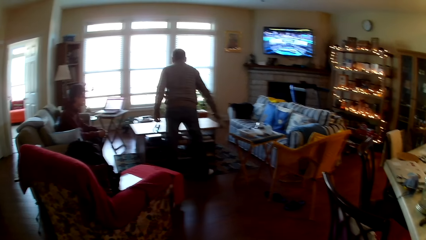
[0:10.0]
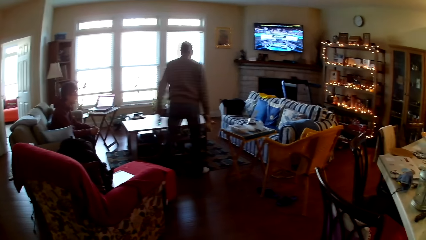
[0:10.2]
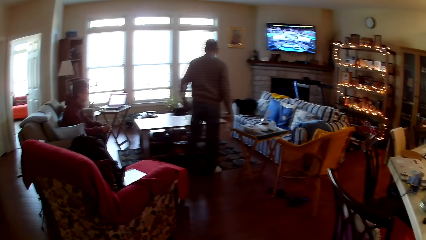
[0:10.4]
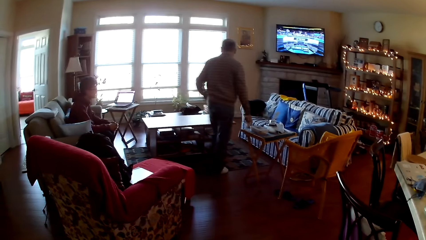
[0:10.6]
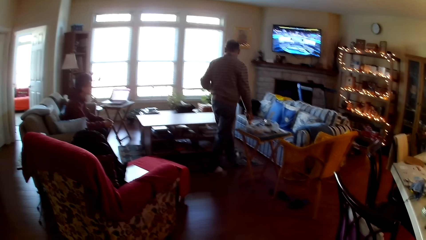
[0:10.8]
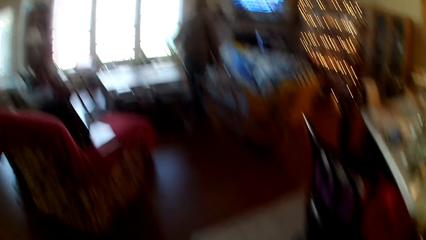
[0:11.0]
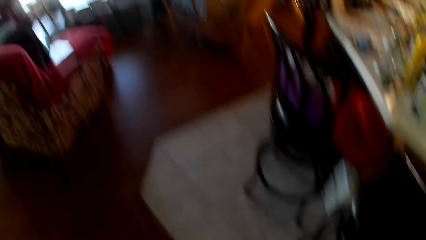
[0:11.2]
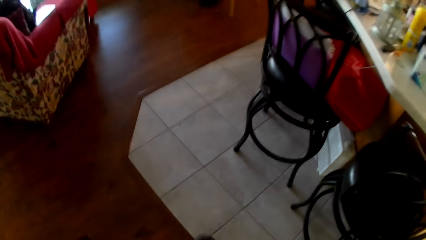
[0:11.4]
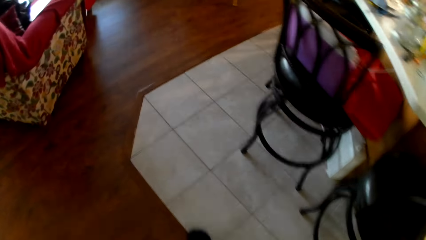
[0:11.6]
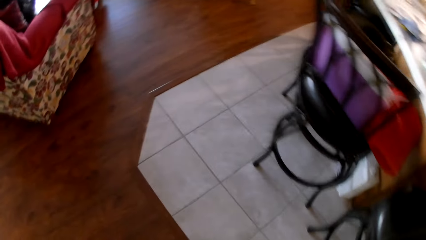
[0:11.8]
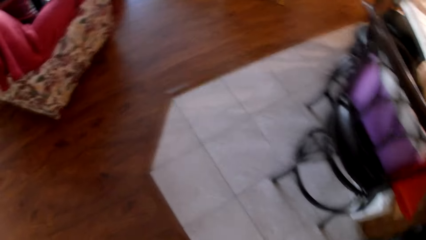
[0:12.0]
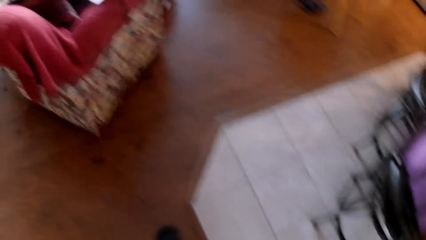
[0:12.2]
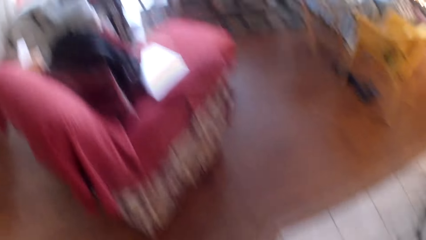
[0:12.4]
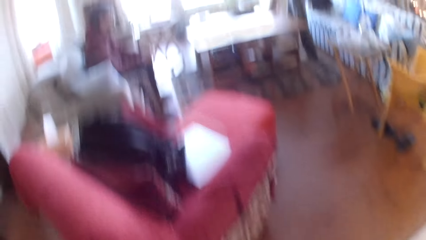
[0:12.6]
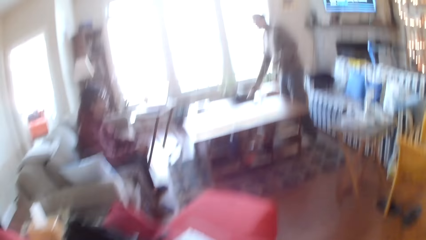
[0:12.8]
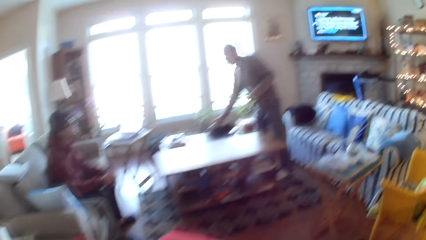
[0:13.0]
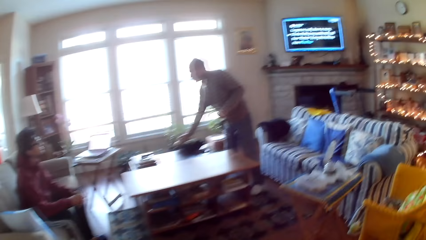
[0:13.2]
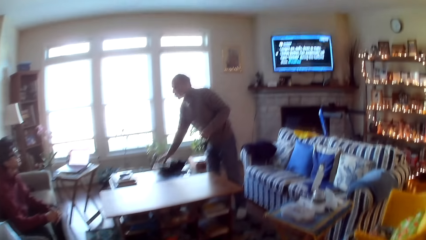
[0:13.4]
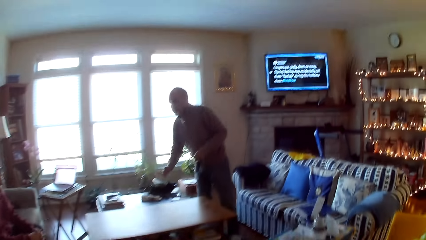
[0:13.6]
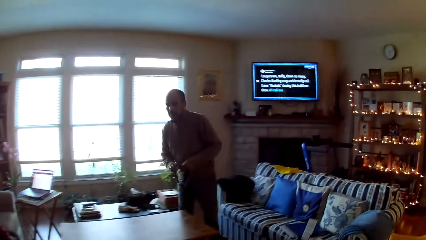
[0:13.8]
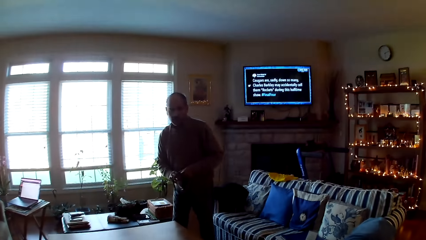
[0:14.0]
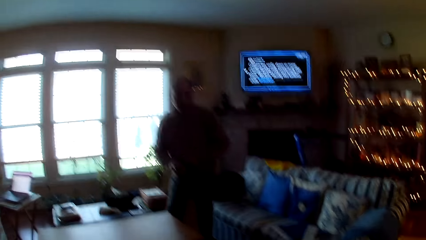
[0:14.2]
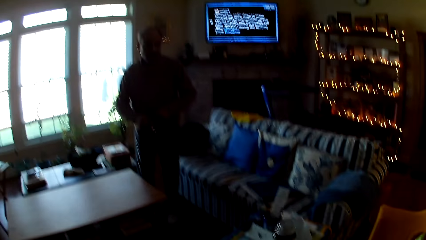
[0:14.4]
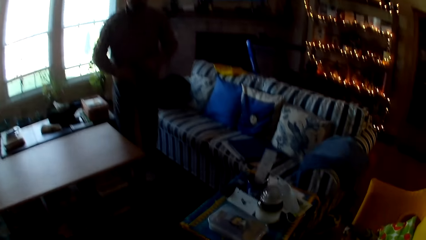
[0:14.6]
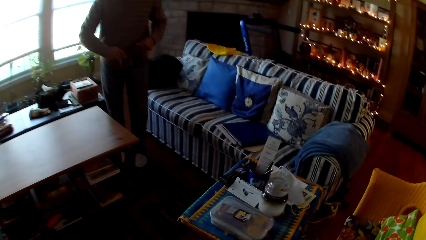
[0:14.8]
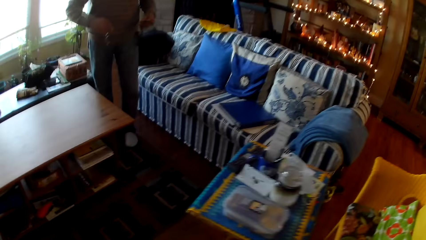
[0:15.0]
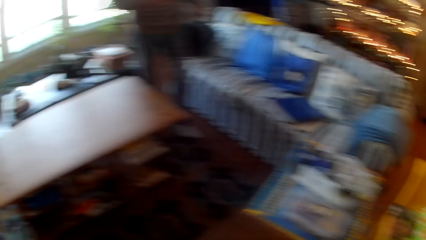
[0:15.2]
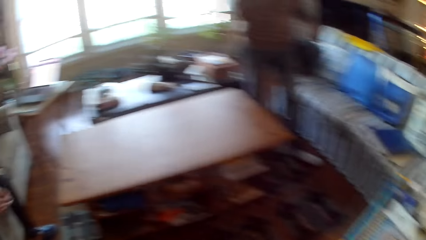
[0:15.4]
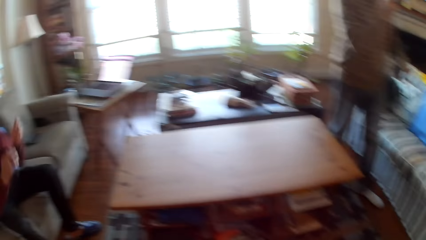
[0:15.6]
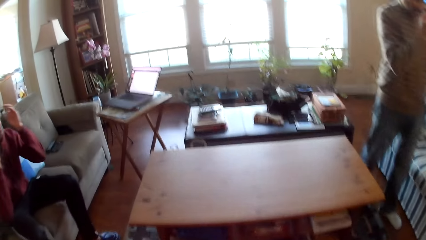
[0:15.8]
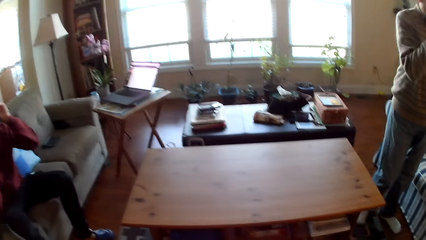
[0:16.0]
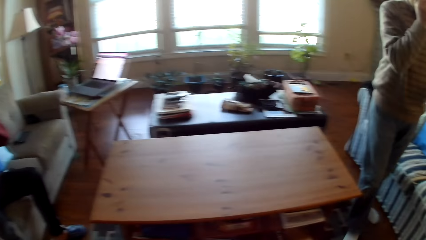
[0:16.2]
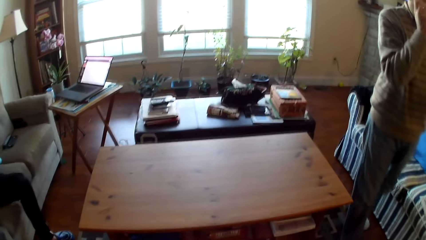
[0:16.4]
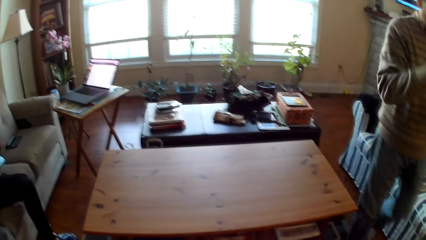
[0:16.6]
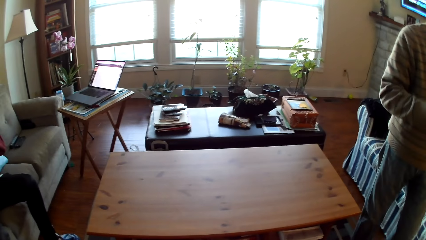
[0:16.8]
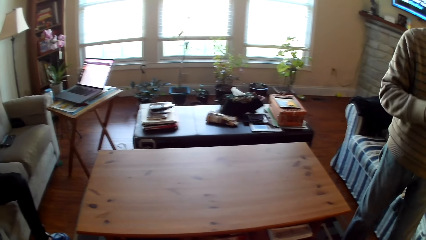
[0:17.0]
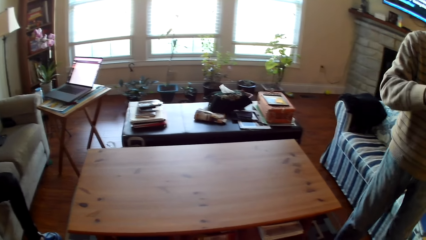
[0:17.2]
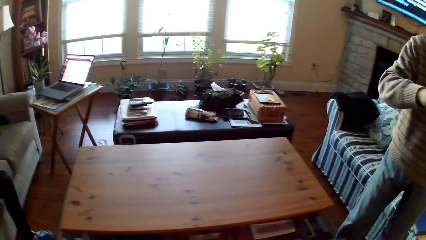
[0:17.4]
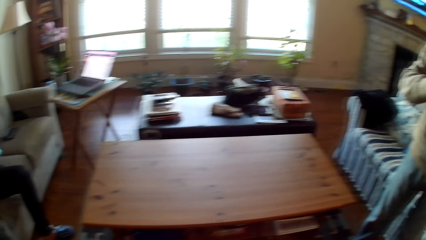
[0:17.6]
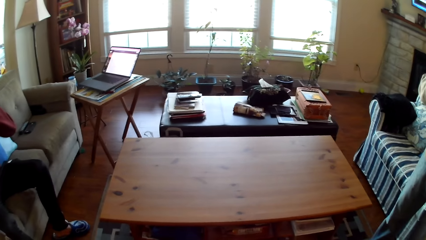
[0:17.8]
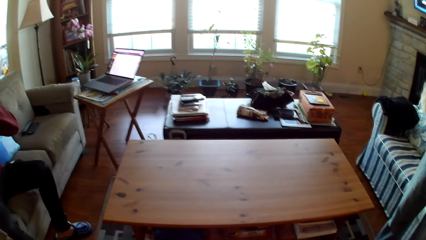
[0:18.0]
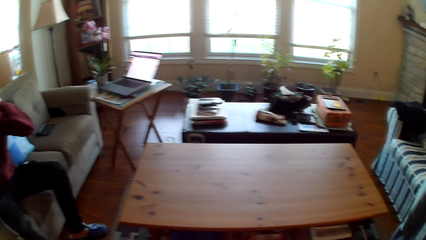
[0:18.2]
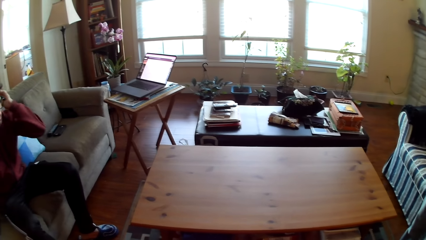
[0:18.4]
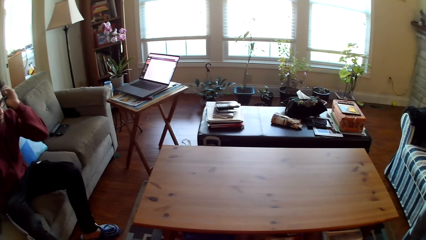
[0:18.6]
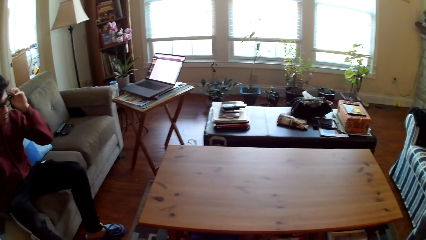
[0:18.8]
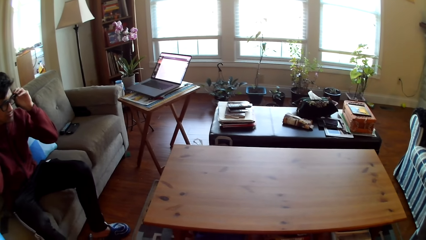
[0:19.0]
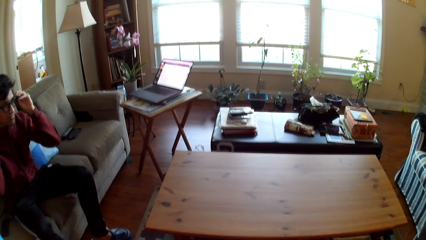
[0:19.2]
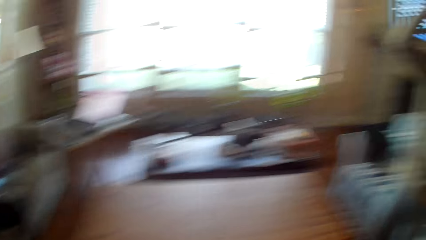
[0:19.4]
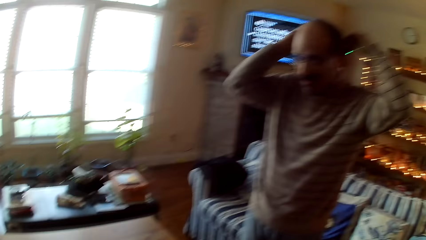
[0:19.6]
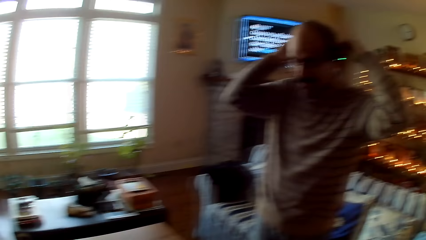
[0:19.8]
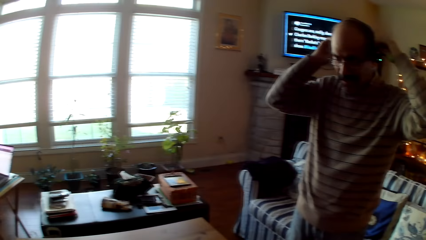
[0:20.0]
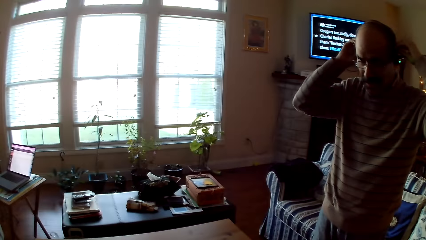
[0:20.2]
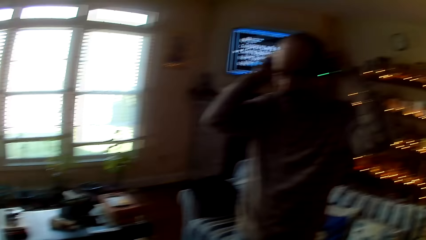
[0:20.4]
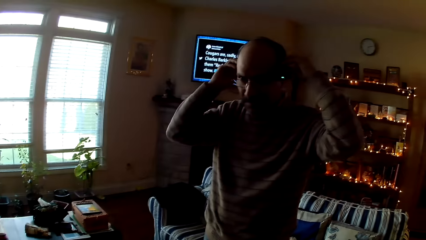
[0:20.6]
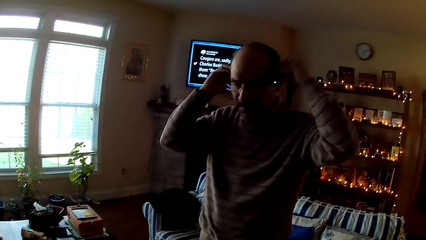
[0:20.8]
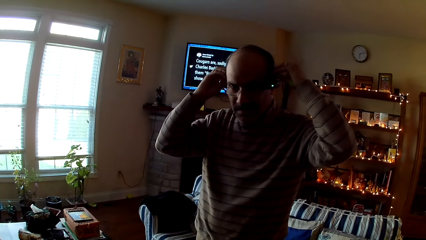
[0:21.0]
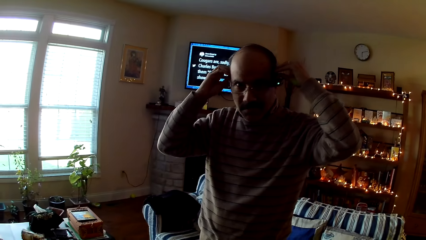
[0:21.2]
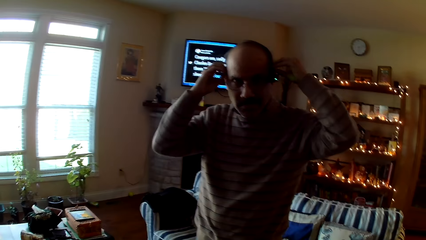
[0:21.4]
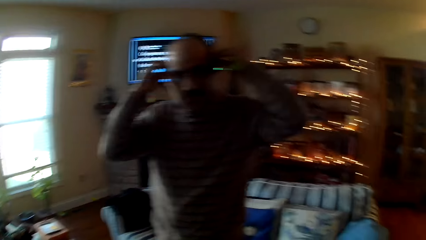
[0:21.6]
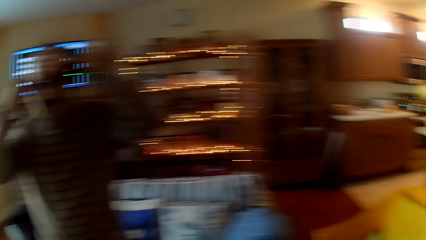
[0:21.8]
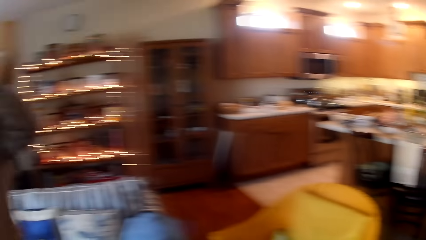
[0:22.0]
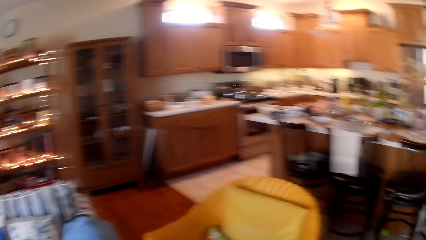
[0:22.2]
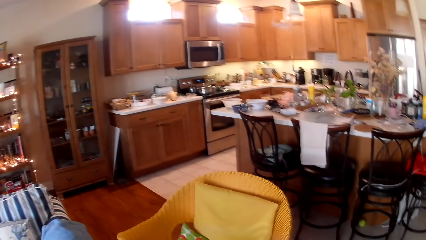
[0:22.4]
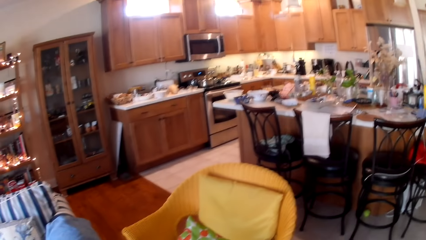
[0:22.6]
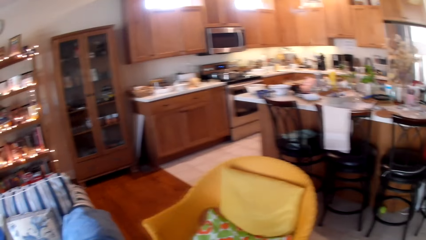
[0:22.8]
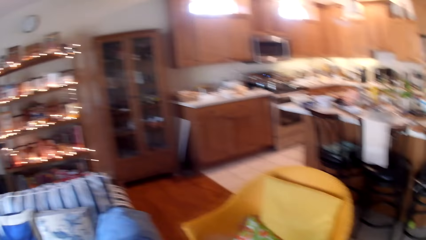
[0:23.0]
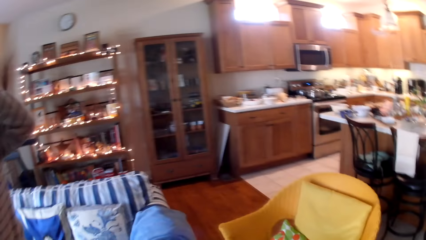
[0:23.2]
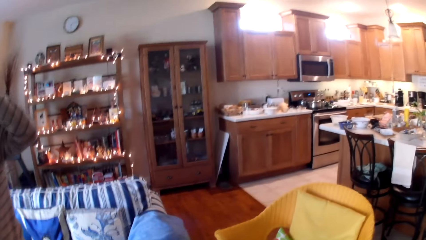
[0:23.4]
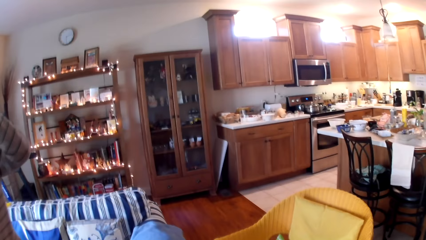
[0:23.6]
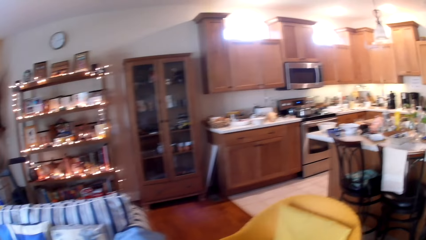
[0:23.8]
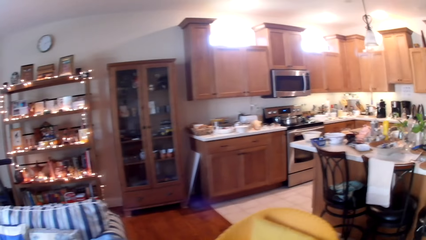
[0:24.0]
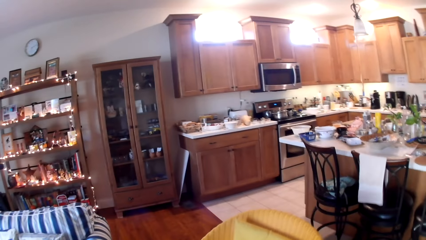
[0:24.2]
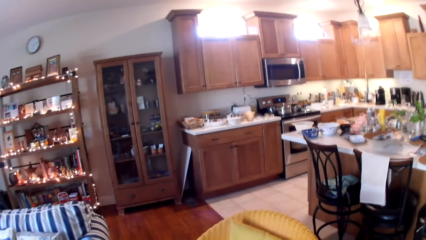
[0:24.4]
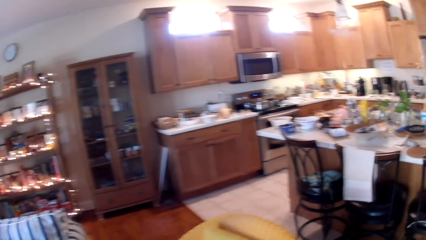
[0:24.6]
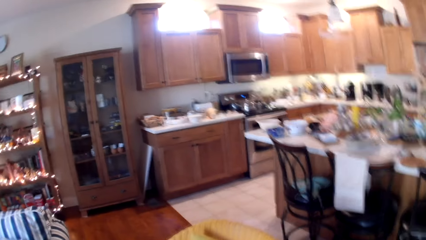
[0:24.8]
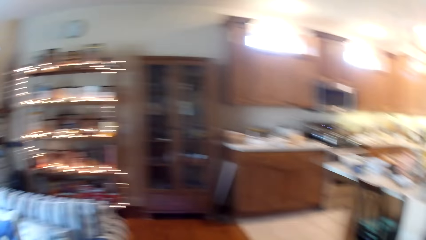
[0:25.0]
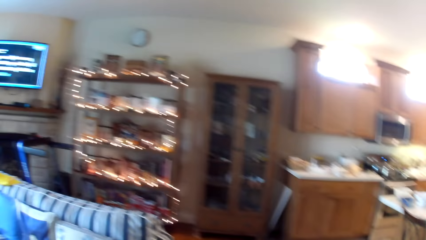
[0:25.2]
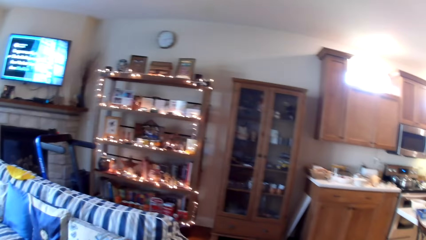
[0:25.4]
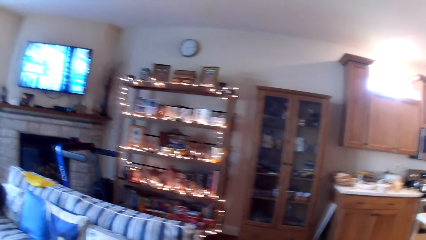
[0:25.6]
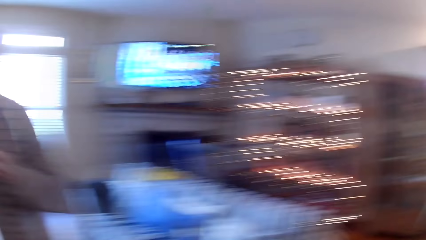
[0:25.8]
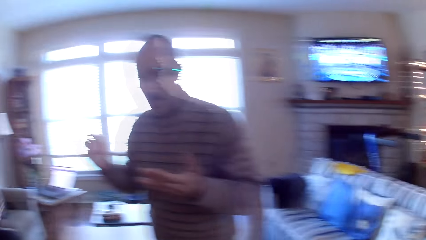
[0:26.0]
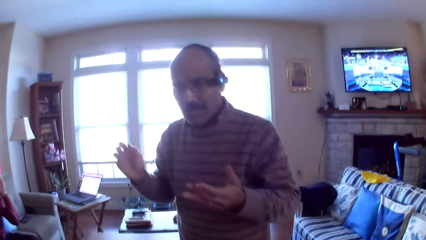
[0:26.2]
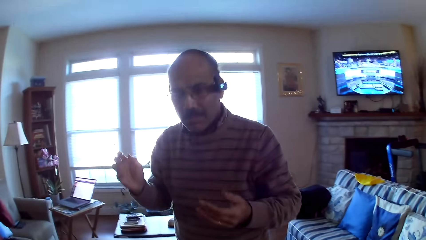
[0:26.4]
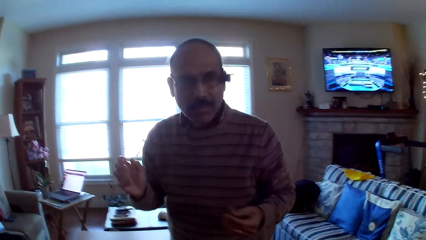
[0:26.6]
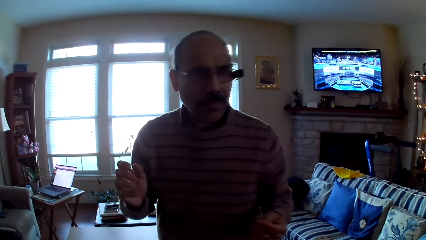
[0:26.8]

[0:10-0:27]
A man walks in the room. The camera wearer walks around the house. The man drops a bag on the table. The man walks. Another man adjusts eye glasses. The other man makes out his glasses. The first man makes out his glasses and puts on eye glasses. The camera wearer looks around the house.
